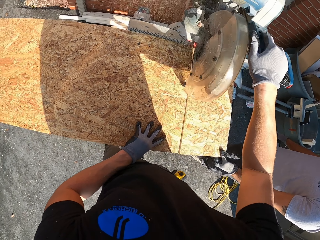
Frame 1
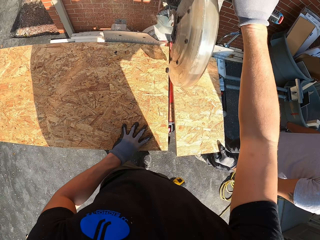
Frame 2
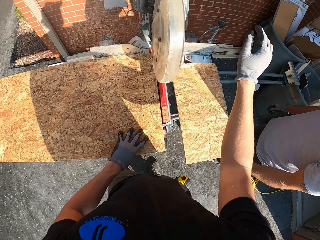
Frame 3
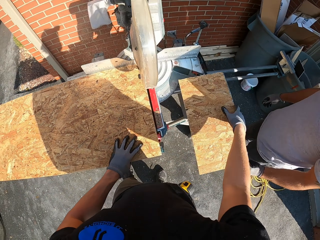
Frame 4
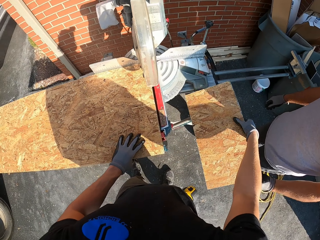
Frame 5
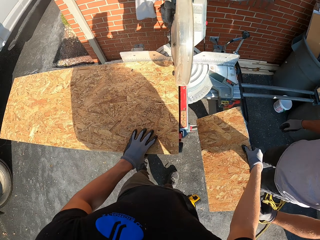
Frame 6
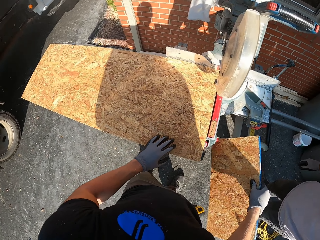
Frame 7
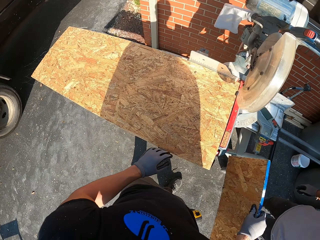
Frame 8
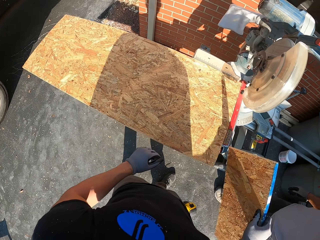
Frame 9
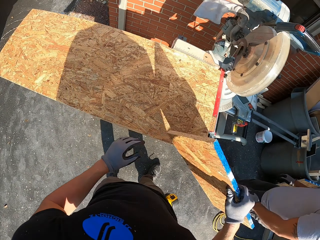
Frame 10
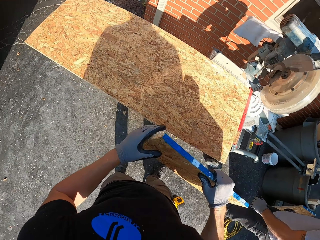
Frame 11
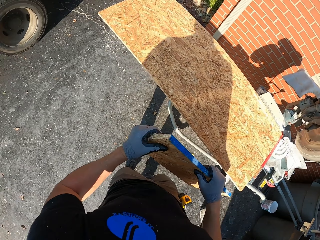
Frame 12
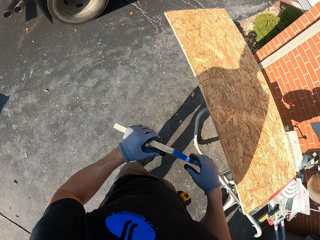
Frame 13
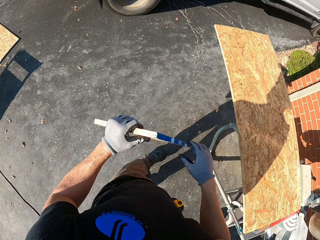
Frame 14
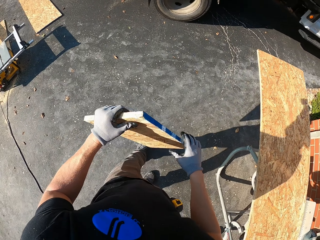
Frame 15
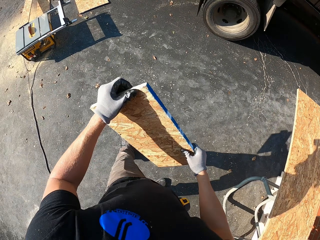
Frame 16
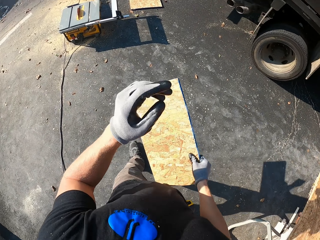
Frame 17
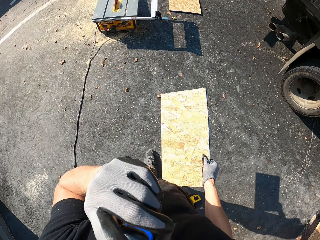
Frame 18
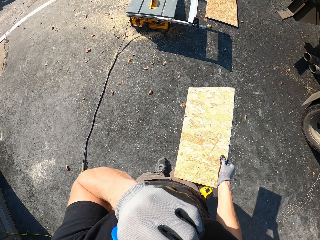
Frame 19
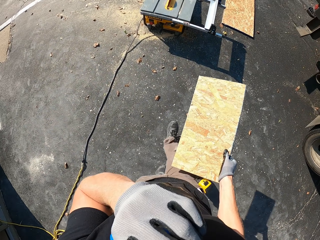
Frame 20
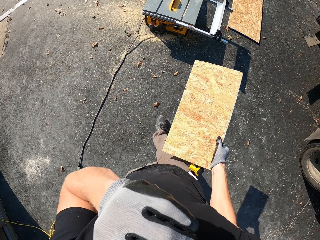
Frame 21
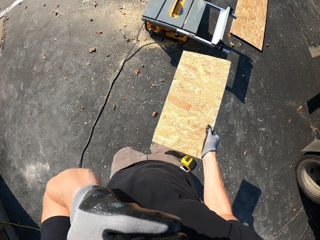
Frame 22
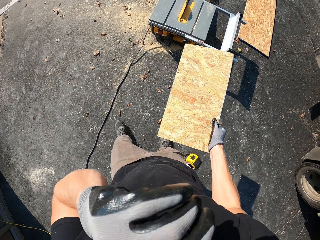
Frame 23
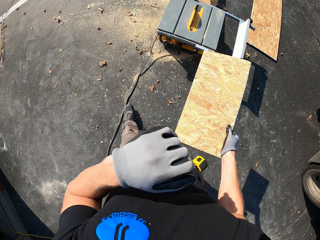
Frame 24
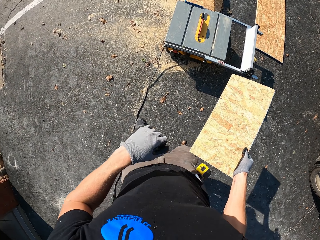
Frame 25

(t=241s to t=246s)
The camera wearer cuts the wood with the wood cutter machine. A man holds a wood. The camera wearer holds the piece of board with the right hand. They hold the piece of board with both hands. They walk around. They hold the wood.

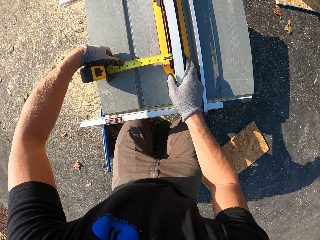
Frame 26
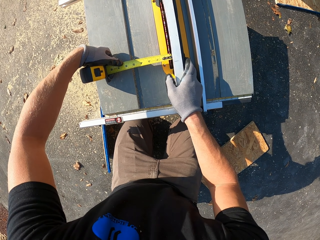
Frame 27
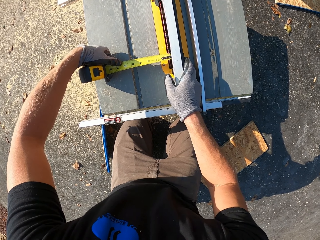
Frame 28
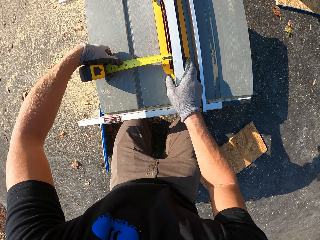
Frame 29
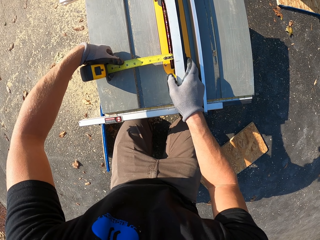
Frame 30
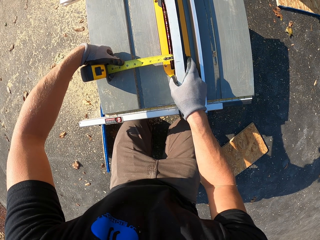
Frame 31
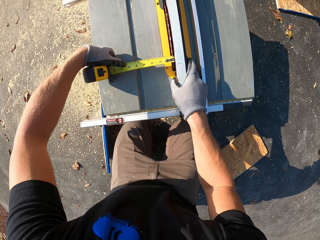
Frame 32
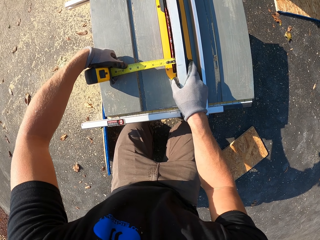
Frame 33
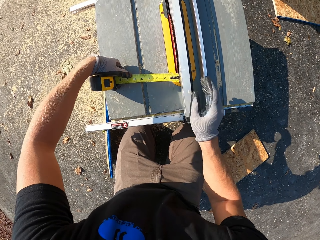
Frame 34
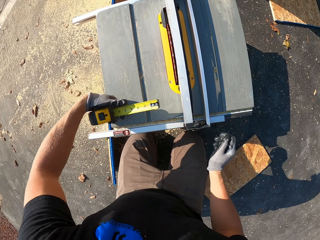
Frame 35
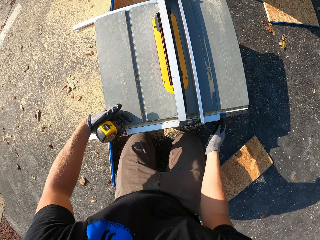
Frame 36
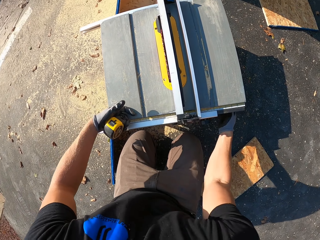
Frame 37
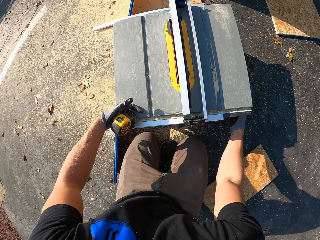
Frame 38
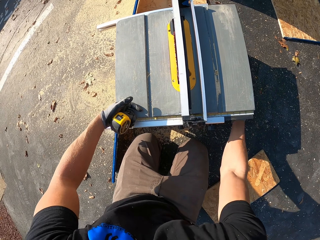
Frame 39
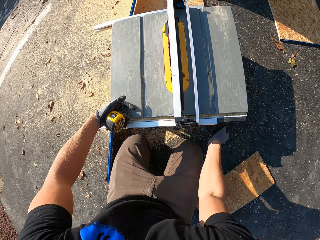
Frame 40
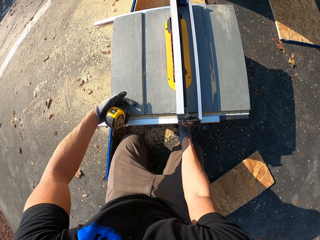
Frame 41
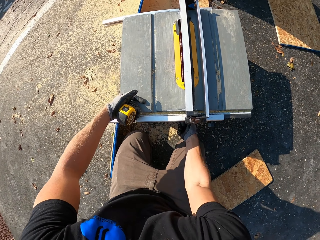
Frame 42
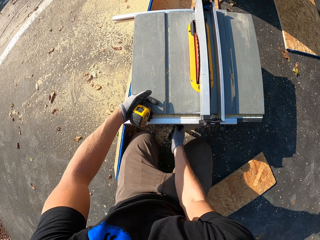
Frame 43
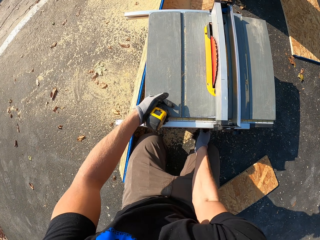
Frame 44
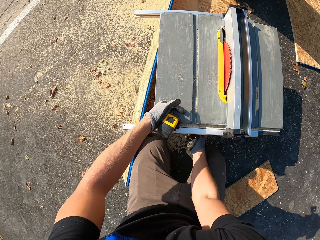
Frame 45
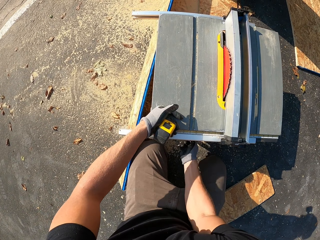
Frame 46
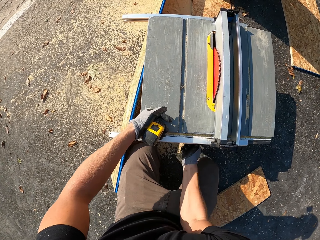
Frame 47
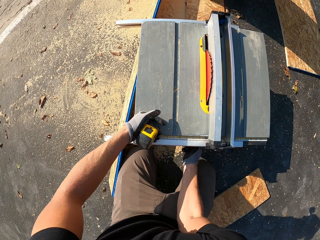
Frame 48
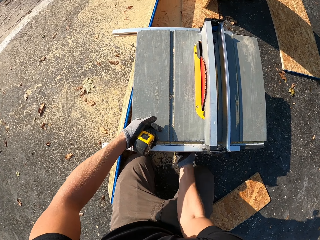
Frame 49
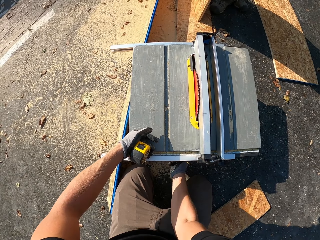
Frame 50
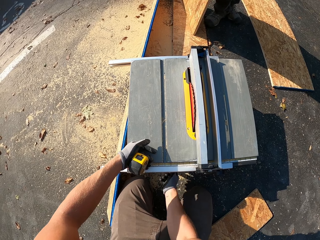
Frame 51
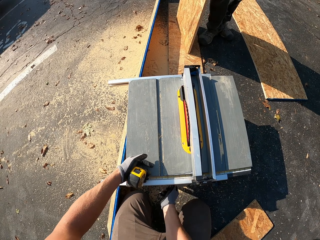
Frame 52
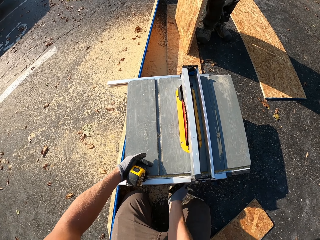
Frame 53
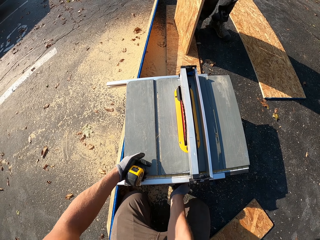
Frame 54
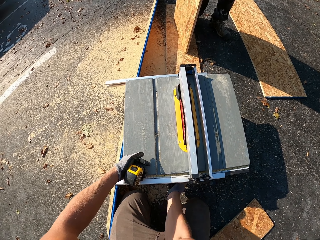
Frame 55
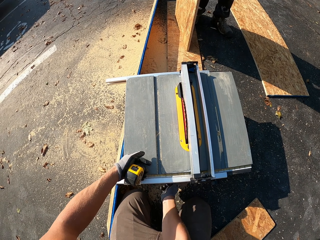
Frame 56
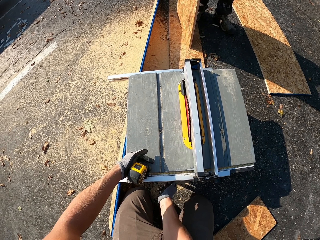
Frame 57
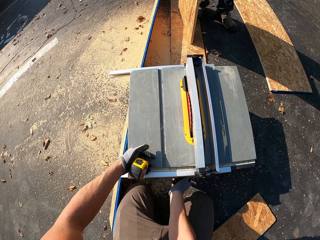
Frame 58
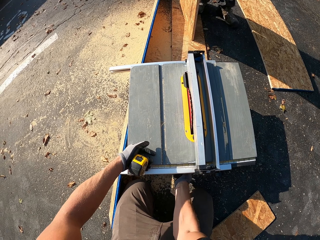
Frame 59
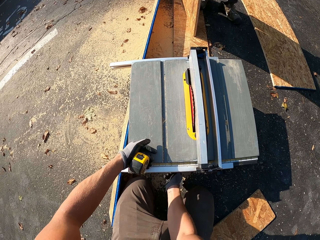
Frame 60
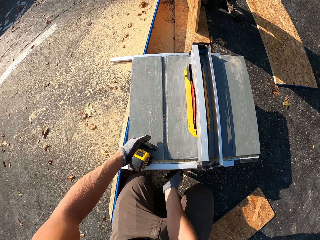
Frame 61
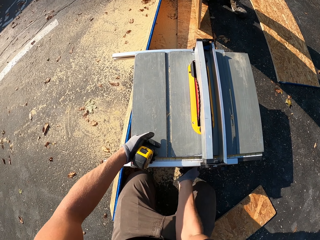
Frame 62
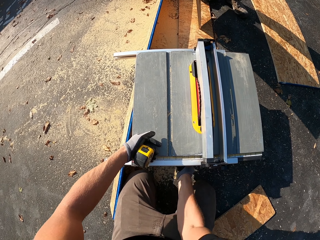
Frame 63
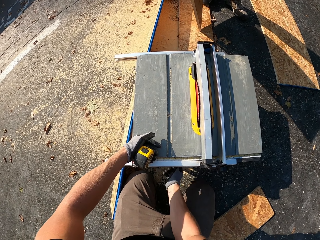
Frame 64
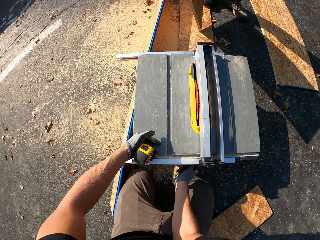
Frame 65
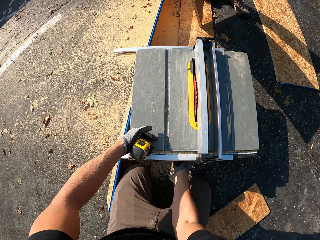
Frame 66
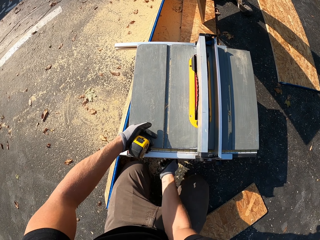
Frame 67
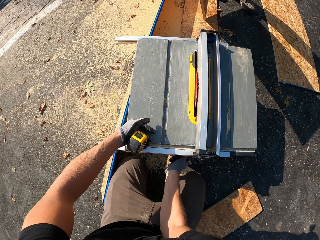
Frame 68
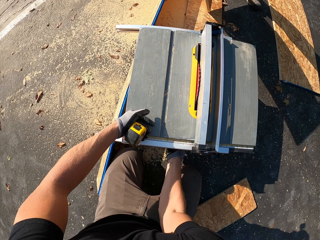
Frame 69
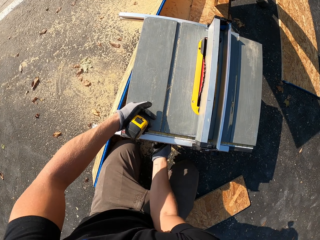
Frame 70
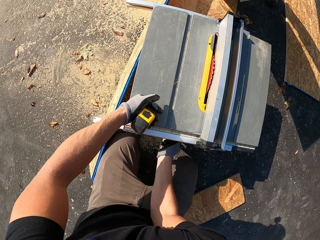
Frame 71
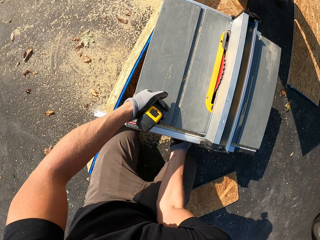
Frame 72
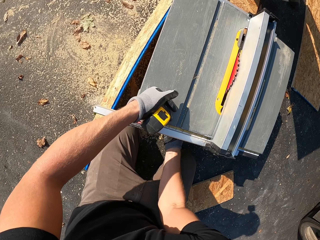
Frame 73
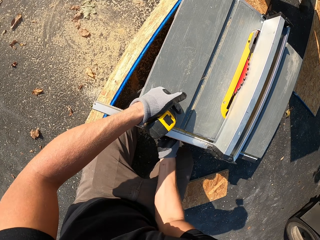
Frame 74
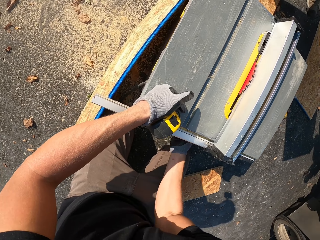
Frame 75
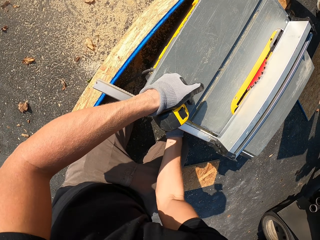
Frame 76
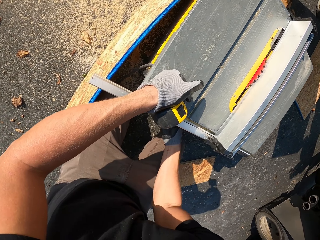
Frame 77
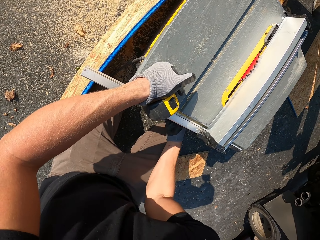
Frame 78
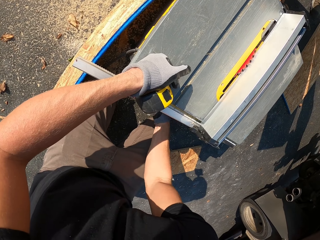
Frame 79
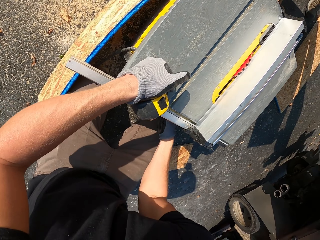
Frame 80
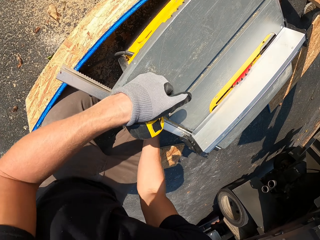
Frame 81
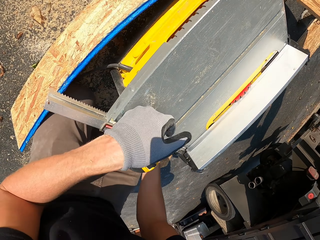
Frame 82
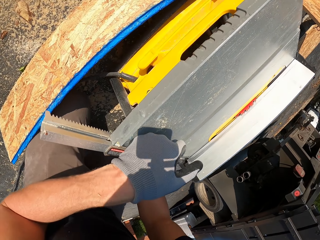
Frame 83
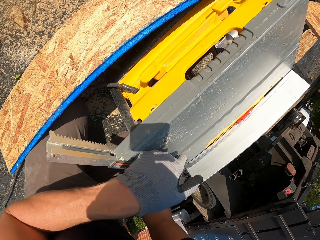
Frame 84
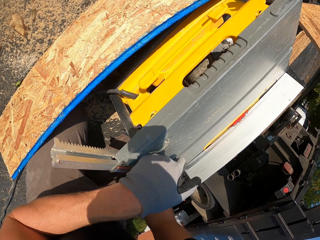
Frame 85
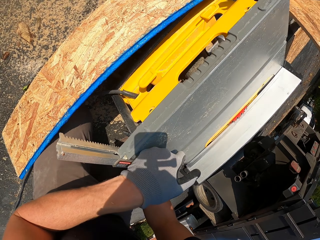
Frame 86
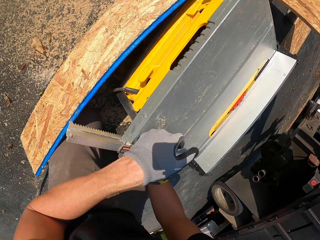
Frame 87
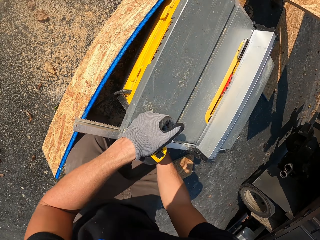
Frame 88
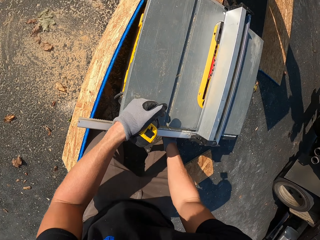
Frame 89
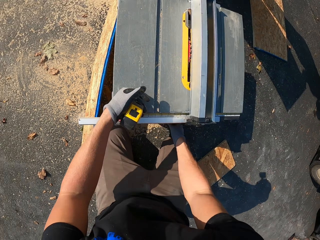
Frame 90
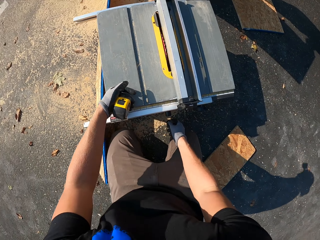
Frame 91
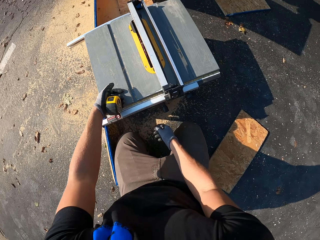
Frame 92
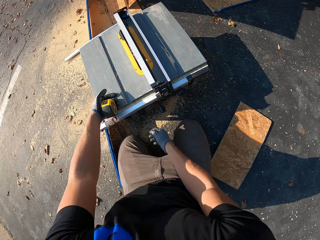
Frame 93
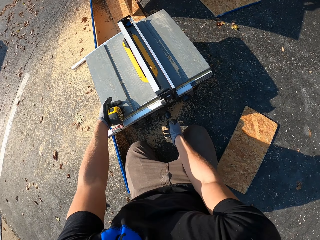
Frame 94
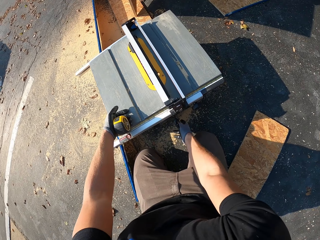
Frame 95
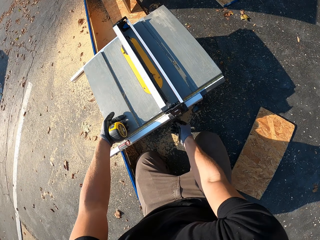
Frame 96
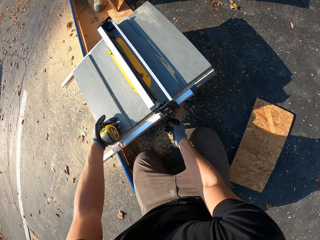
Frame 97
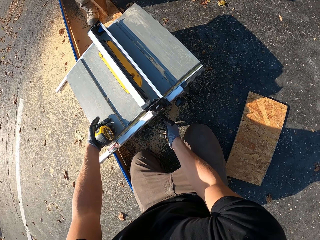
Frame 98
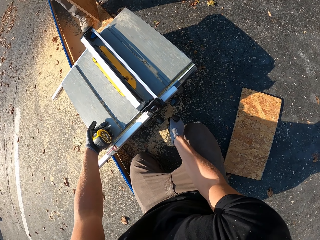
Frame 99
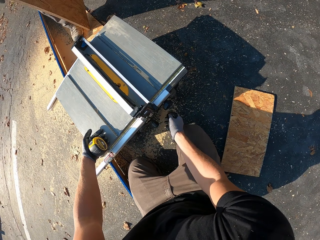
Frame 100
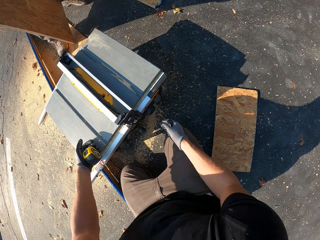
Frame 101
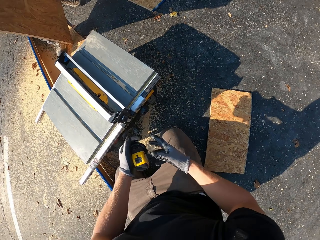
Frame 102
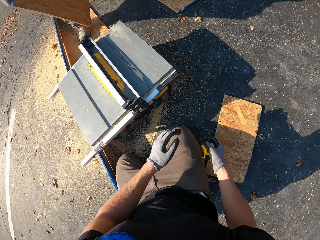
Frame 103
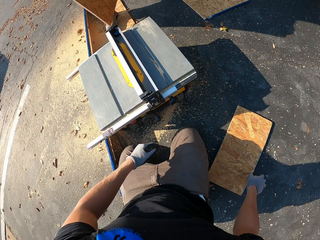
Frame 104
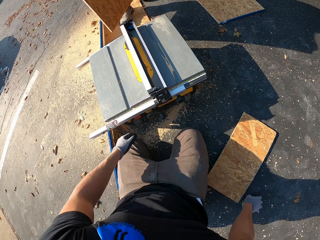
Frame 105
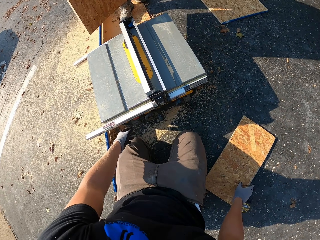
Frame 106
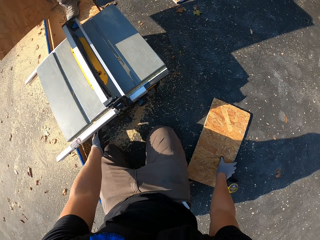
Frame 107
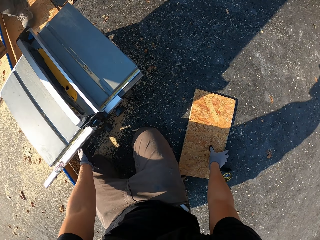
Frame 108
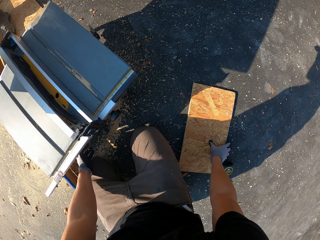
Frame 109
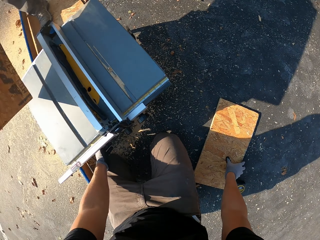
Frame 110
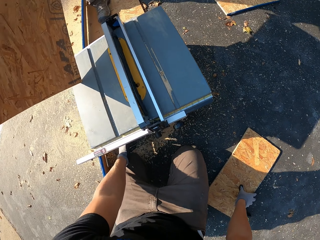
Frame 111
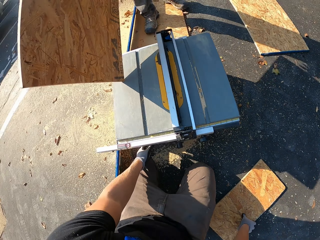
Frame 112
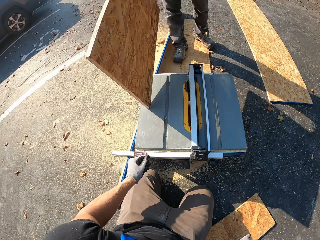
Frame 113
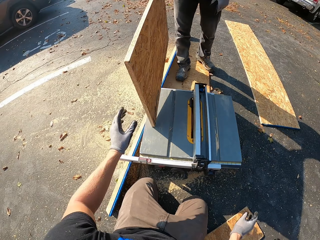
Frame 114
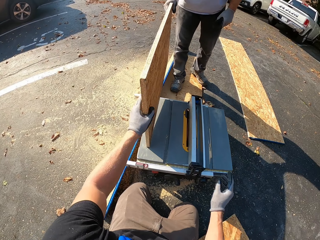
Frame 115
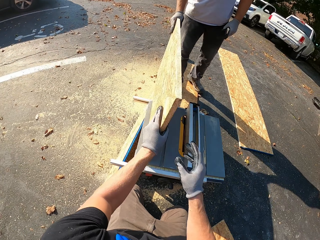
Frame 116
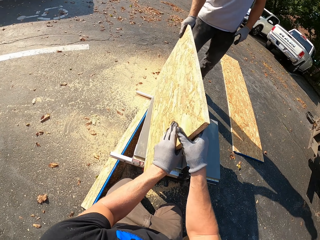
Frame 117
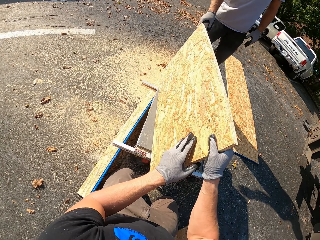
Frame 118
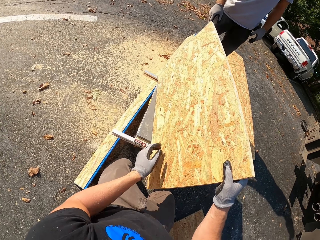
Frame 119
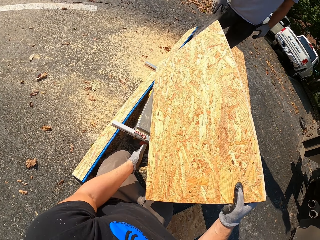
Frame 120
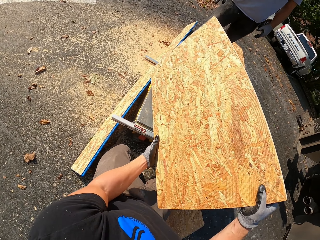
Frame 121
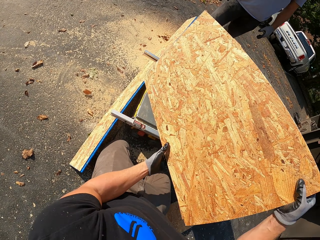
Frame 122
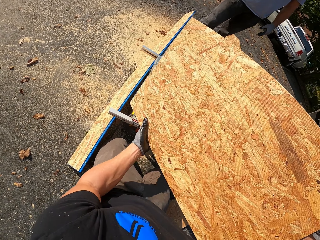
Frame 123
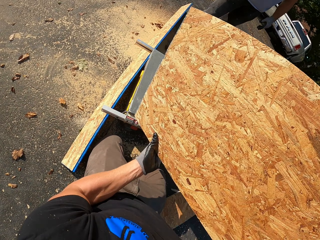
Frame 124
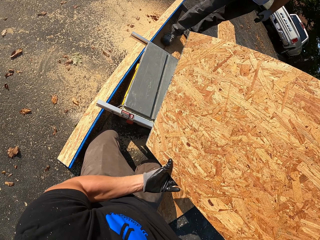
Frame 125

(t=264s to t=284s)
The camera wearer adjusts the knob on the bench machine. They hold a wood cutter machine. A man holds a wood. The camera wearer holds the wood cutter machine. They look at the bench machine. They turn around. They hold the wood cutter machine. They turn around. They hold a tape measure. They turn around. They put the tape measure on the ground. They hold the board with the left hand. They turn around. The man holds the wood. The camera wearer holds the board with both hands.
